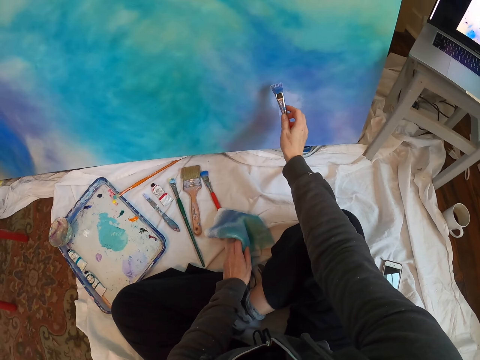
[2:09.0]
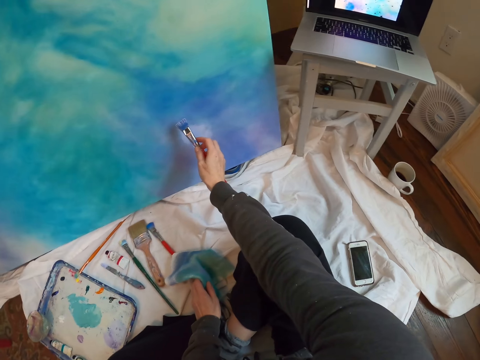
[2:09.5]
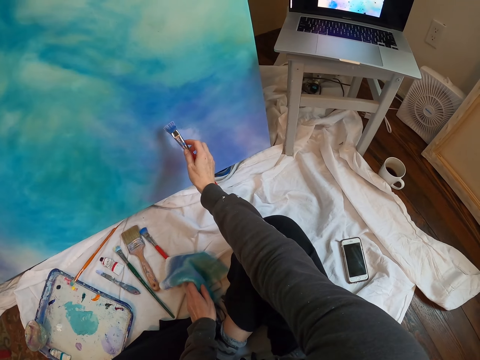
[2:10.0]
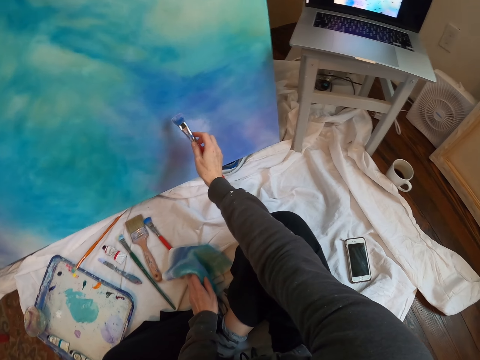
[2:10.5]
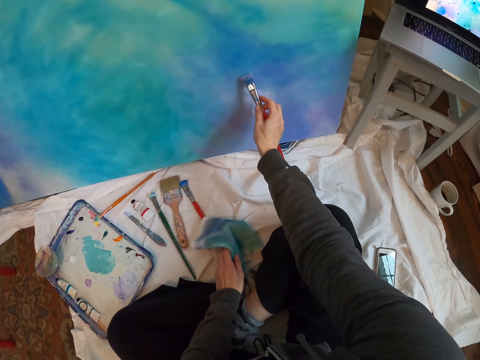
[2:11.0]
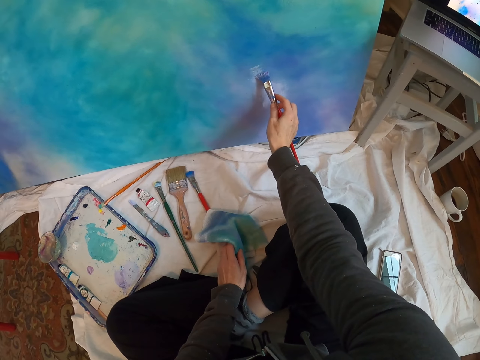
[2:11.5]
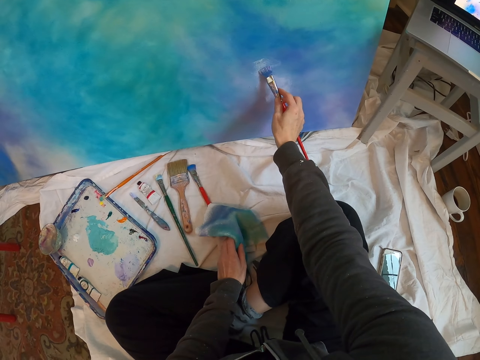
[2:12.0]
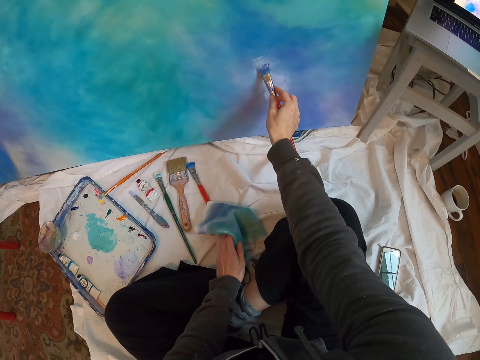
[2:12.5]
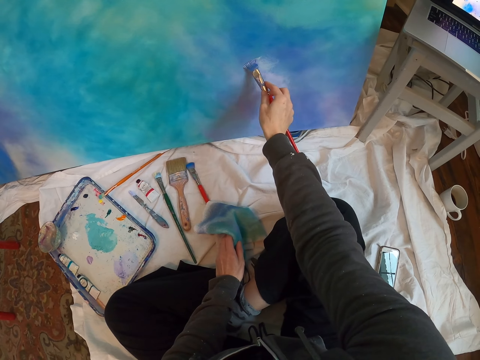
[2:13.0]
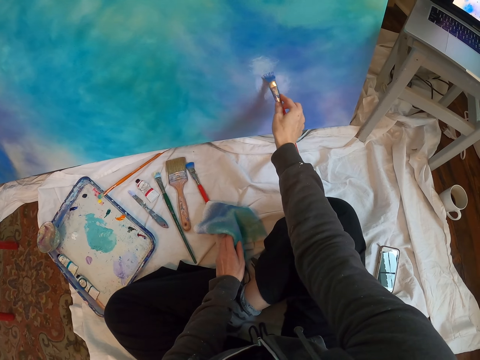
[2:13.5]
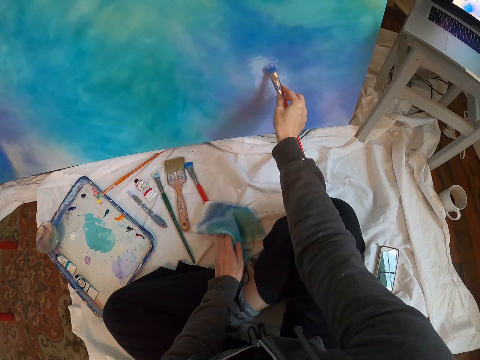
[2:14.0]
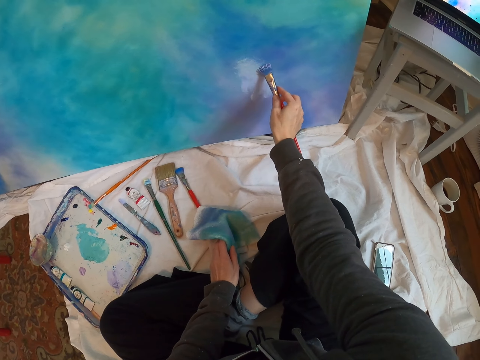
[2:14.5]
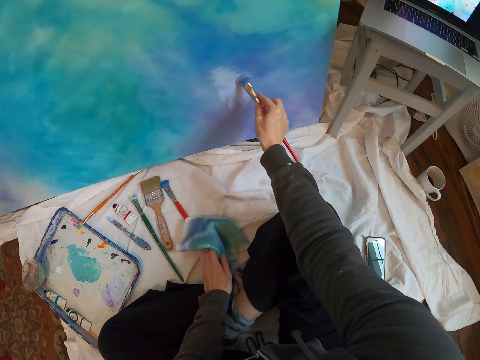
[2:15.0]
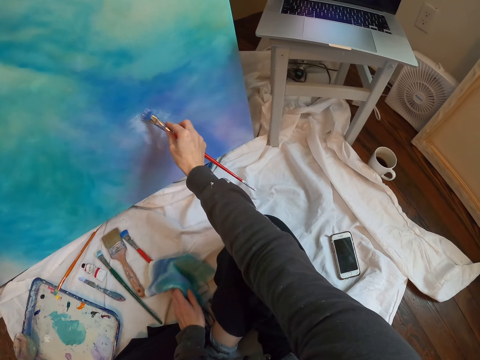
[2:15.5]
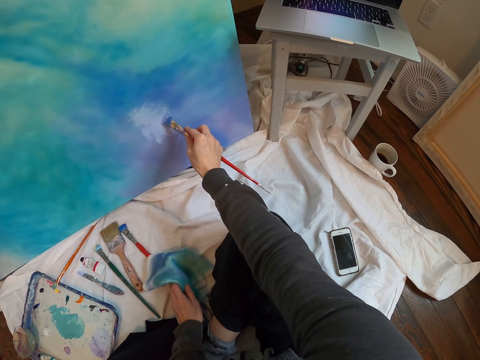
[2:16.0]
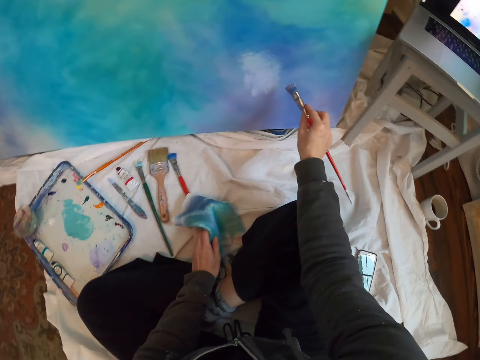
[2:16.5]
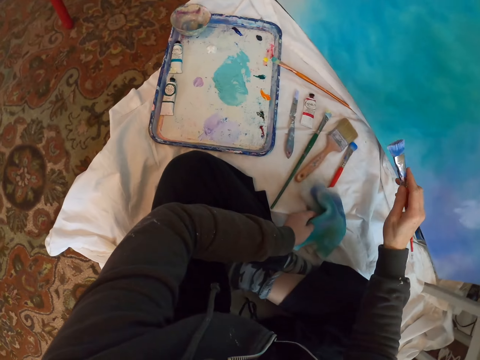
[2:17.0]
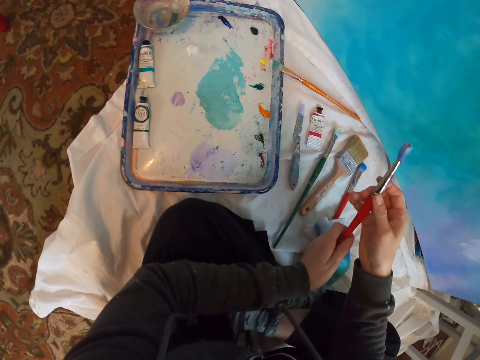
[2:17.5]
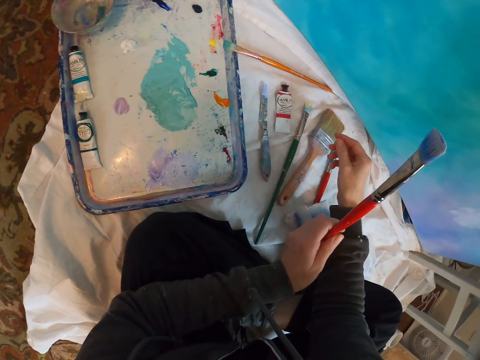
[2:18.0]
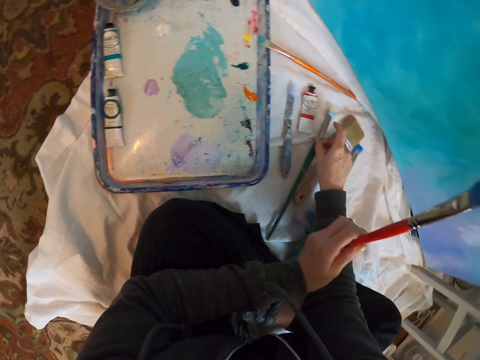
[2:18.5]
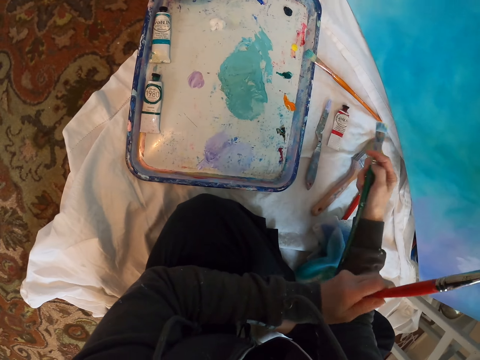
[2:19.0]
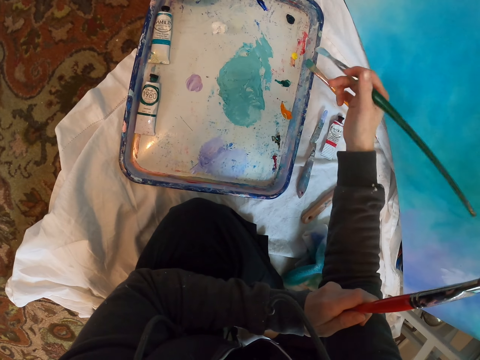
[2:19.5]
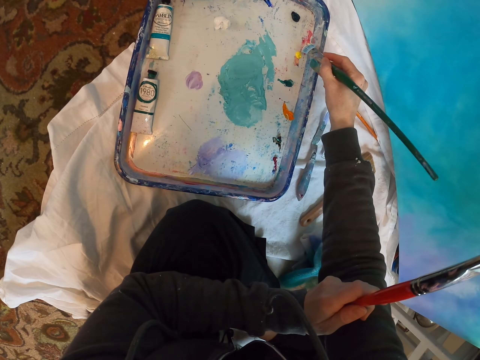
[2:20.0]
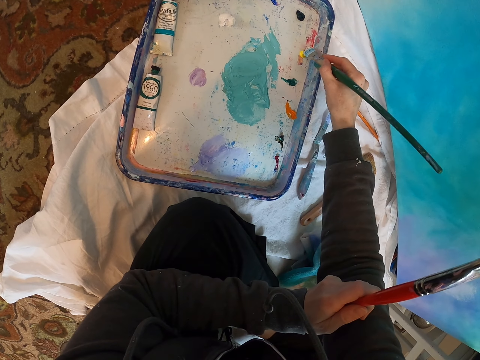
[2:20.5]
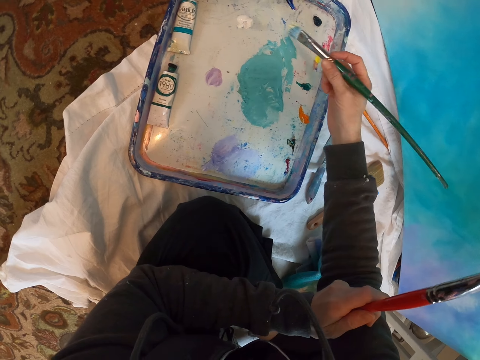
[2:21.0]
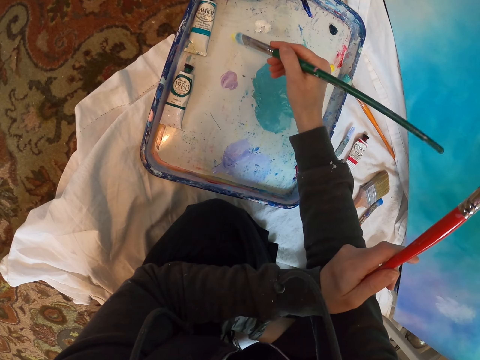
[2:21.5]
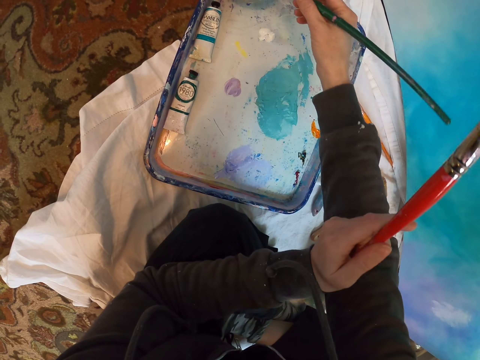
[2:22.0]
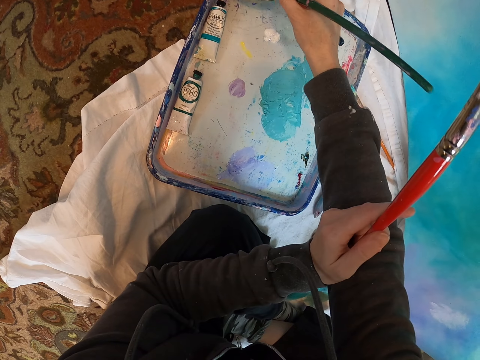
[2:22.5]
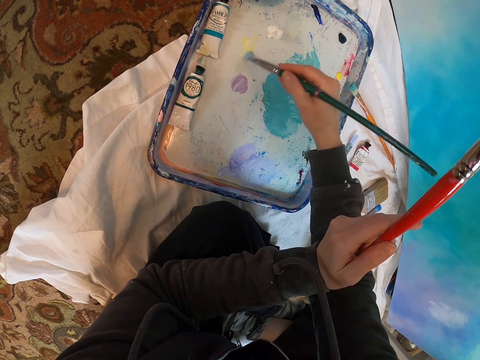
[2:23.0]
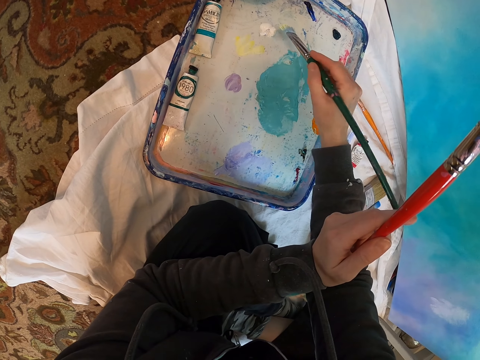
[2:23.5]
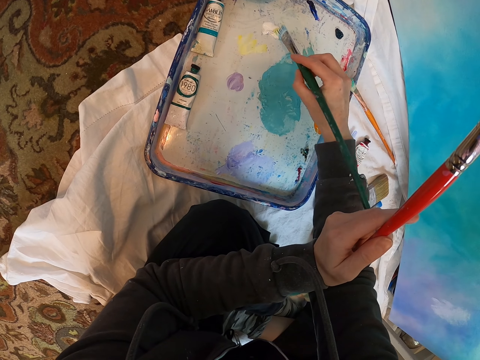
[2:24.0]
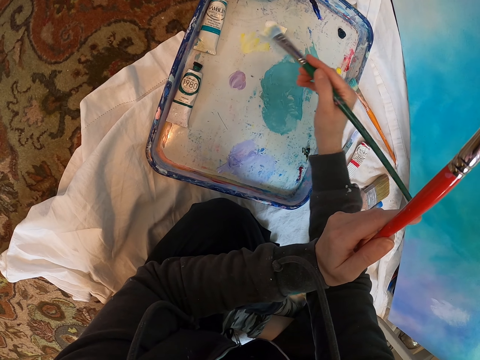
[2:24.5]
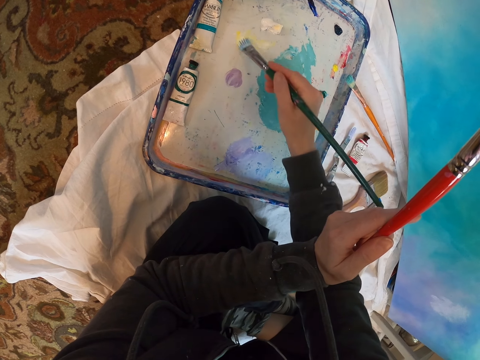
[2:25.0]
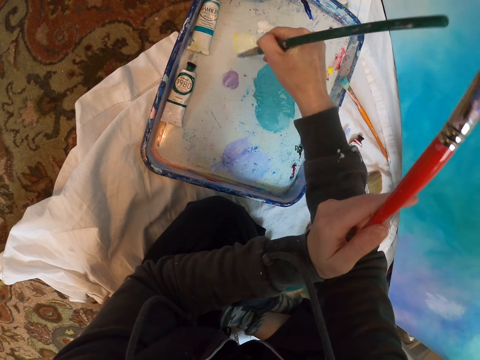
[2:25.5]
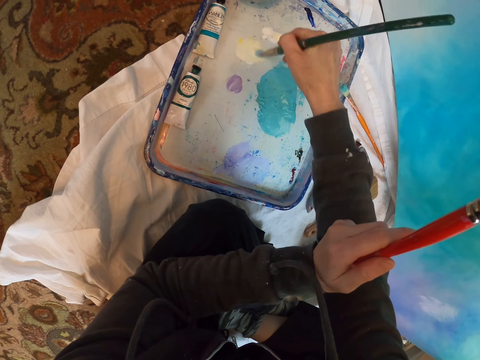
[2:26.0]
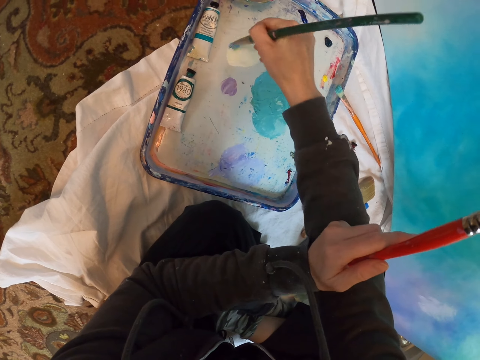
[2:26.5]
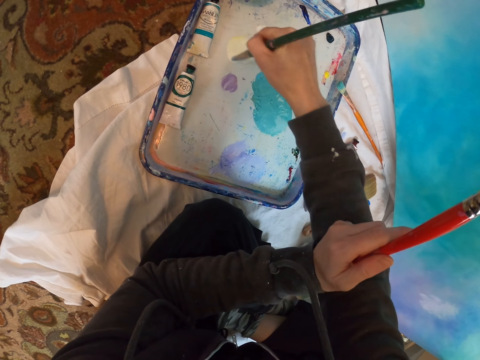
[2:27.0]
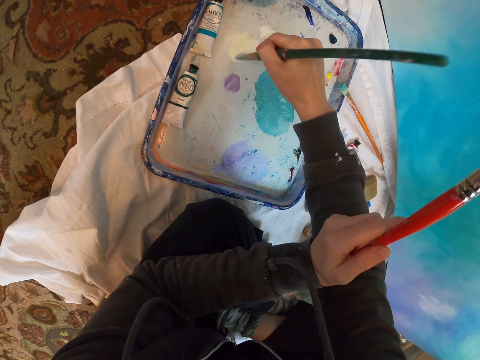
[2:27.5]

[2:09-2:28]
The camera wearer paints the paint board. They look around. They pick up the painting brush from down. They take from the tray with the painting brush. They mix paint on the paint palette with the painting brush.

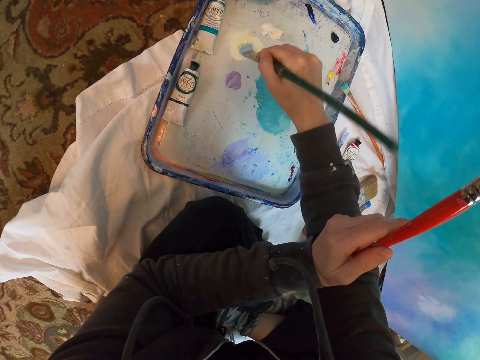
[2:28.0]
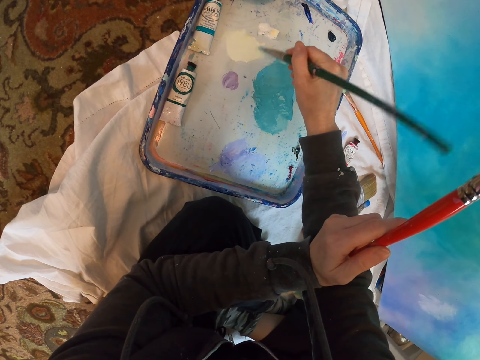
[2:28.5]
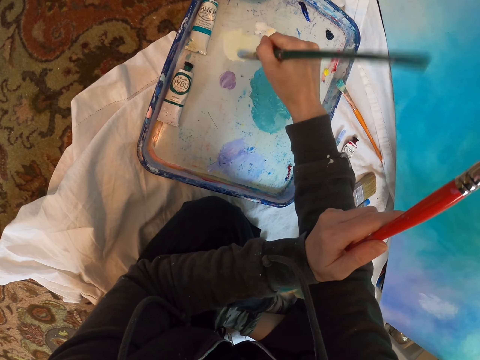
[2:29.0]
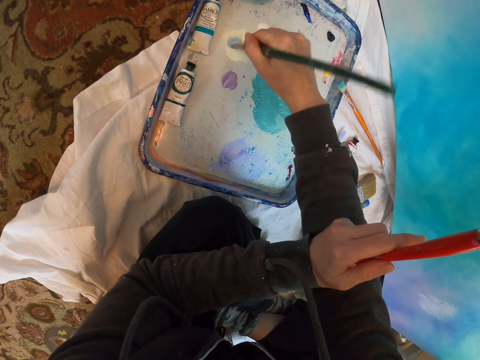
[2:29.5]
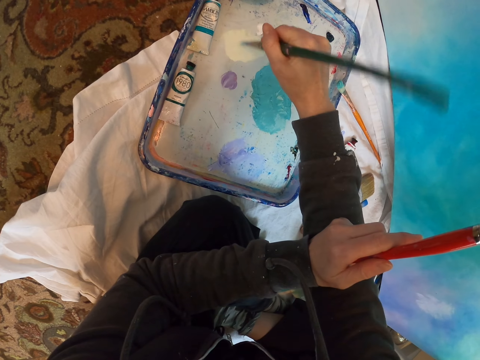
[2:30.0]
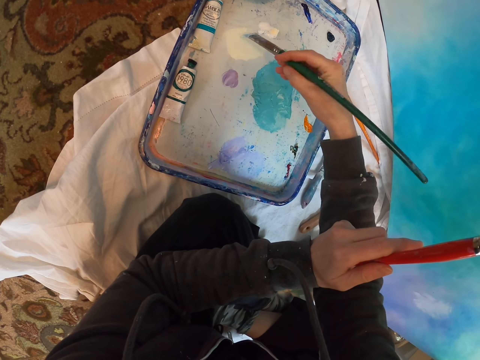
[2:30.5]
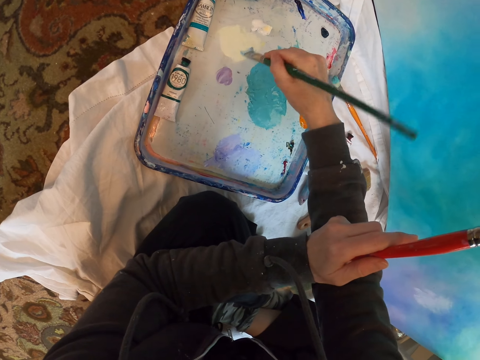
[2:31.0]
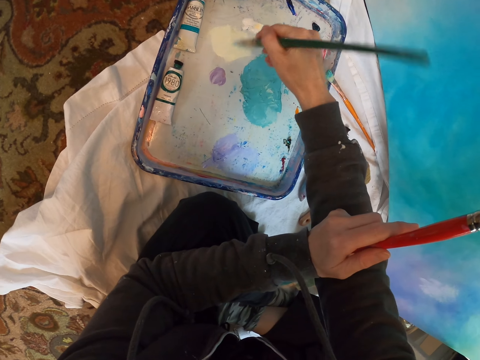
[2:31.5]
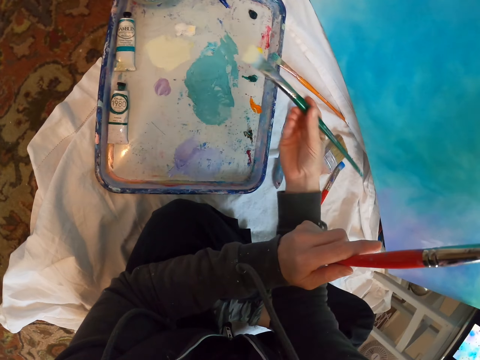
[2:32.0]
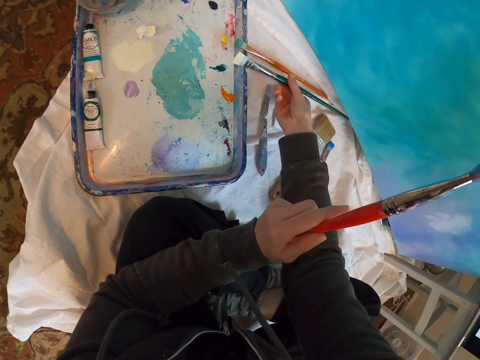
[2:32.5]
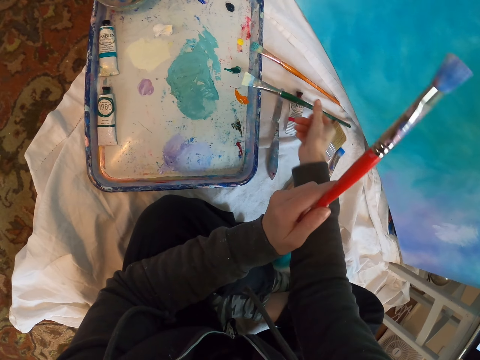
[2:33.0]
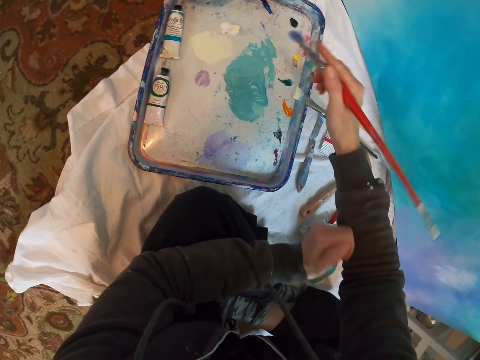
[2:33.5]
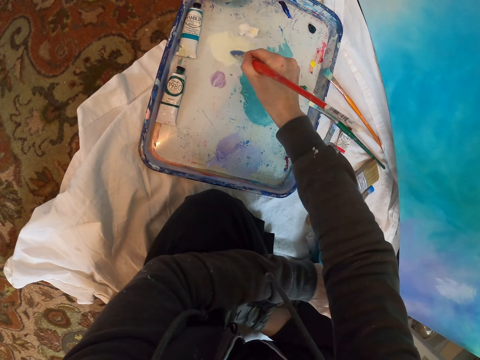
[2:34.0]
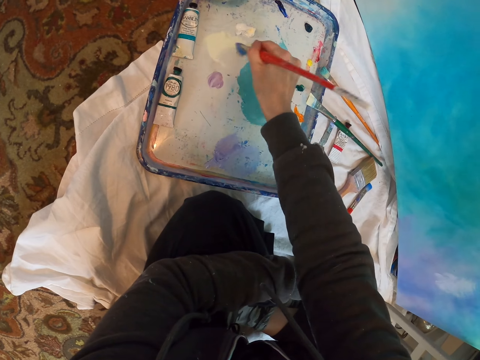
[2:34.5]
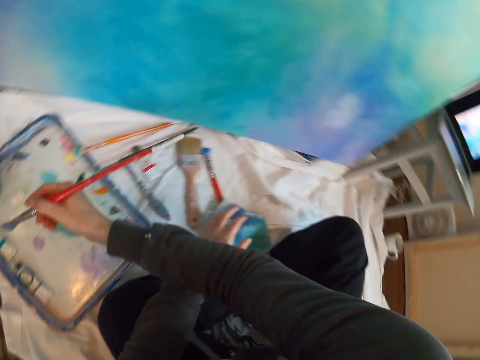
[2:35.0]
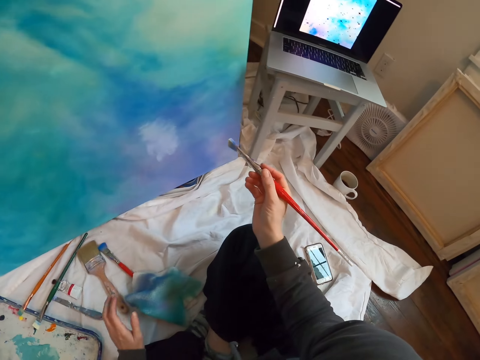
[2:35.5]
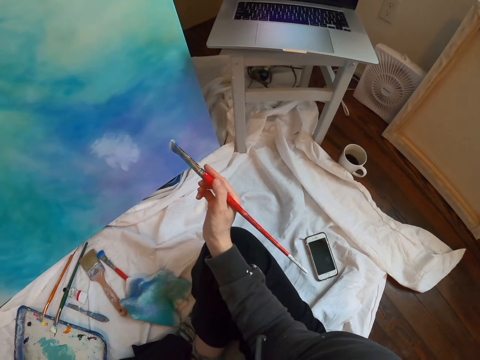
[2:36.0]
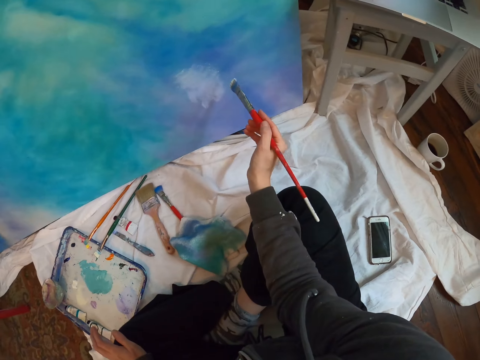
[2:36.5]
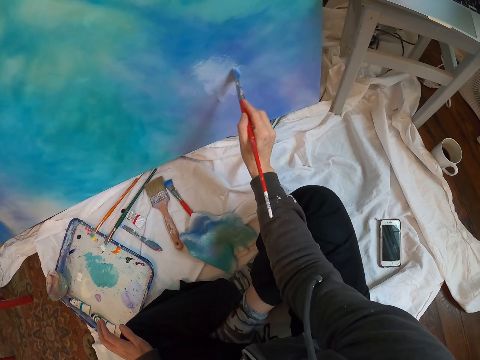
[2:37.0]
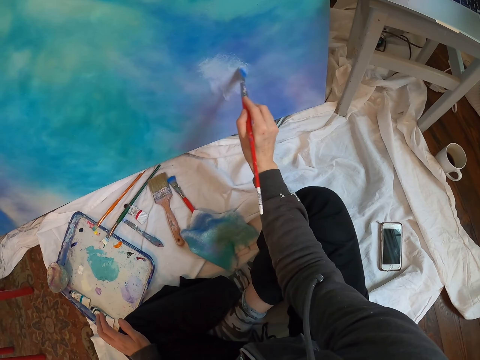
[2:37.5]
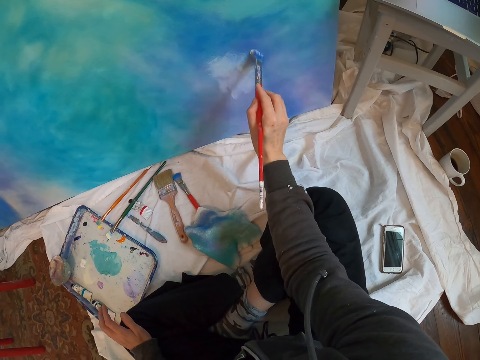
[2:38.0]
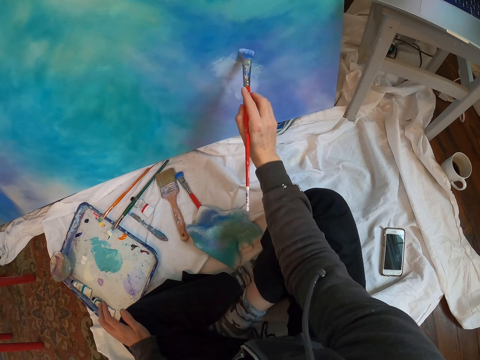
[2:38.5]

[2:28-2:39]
The camera wearer places the brush on the paint palette. They mix paint on the paint palette. They look at the laptop. They paint the paint board with the painting brush.
